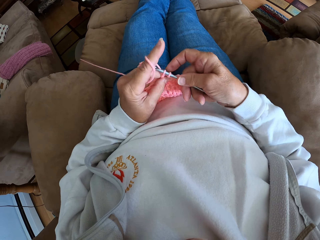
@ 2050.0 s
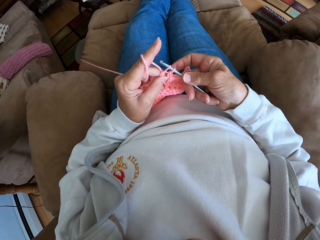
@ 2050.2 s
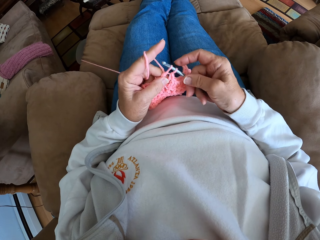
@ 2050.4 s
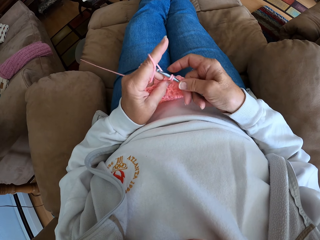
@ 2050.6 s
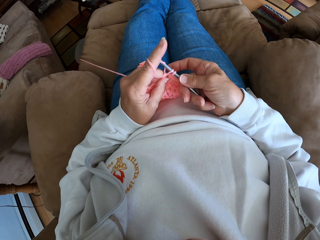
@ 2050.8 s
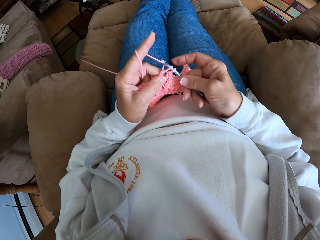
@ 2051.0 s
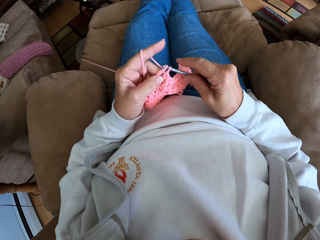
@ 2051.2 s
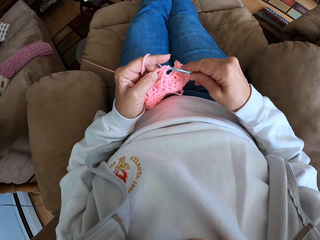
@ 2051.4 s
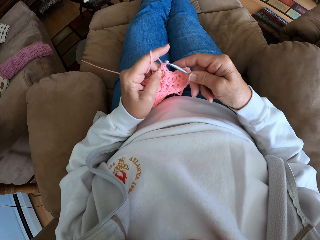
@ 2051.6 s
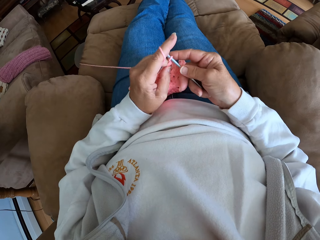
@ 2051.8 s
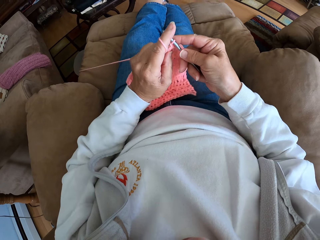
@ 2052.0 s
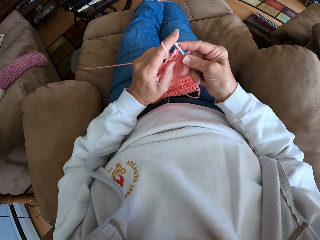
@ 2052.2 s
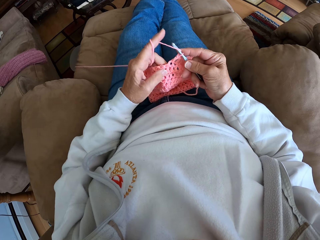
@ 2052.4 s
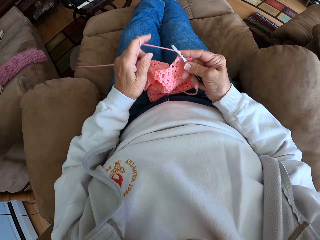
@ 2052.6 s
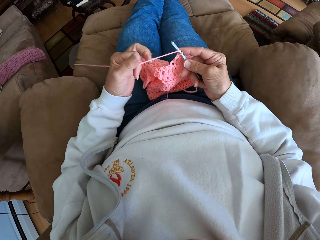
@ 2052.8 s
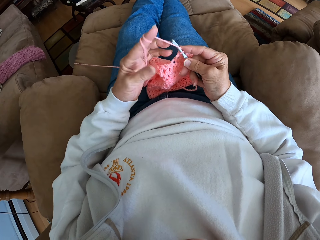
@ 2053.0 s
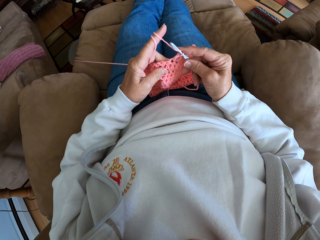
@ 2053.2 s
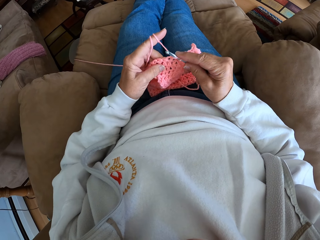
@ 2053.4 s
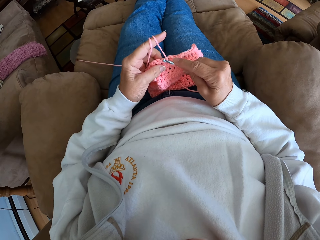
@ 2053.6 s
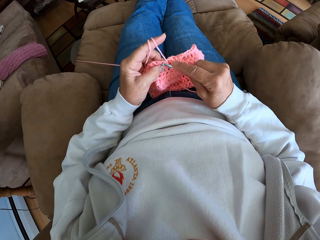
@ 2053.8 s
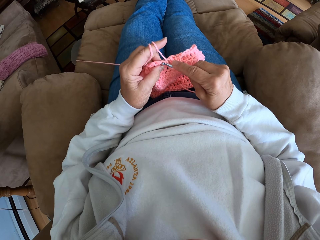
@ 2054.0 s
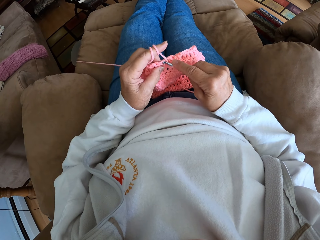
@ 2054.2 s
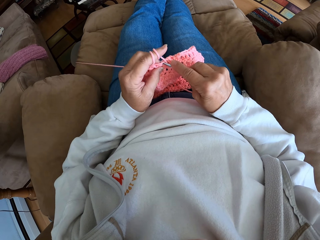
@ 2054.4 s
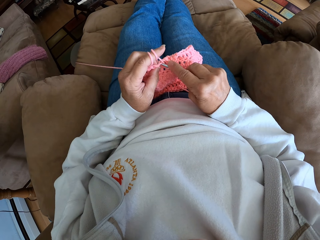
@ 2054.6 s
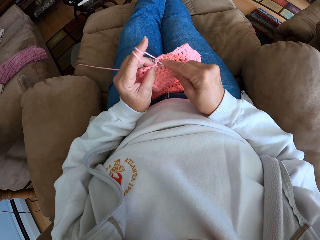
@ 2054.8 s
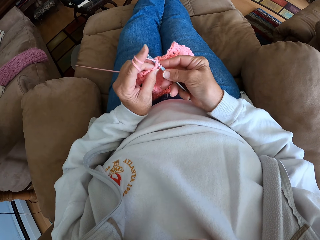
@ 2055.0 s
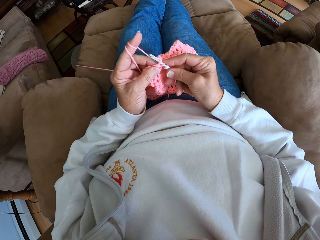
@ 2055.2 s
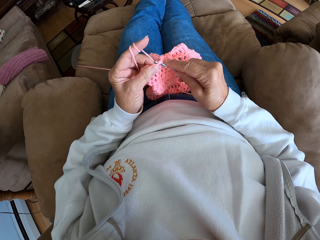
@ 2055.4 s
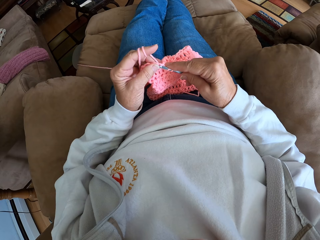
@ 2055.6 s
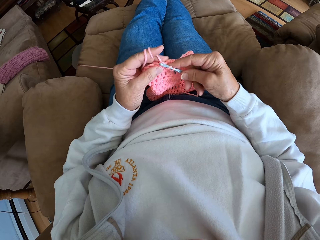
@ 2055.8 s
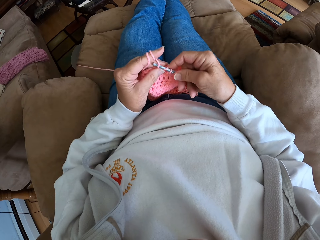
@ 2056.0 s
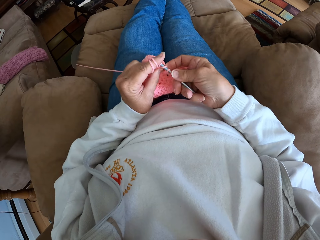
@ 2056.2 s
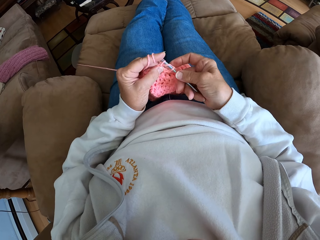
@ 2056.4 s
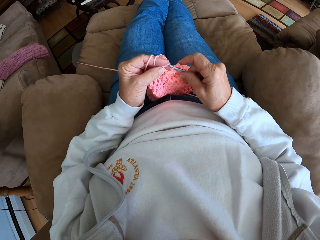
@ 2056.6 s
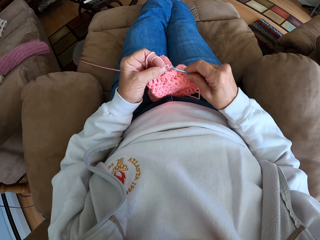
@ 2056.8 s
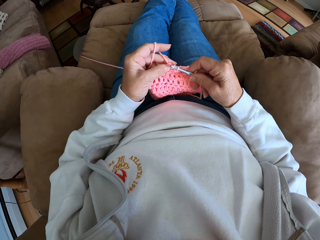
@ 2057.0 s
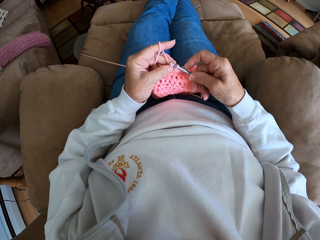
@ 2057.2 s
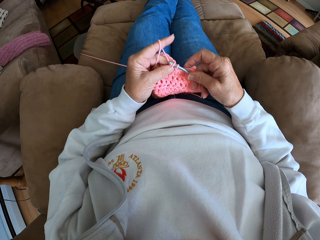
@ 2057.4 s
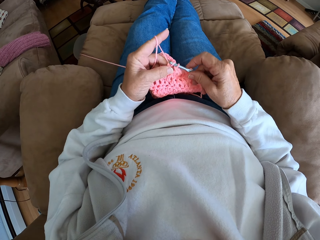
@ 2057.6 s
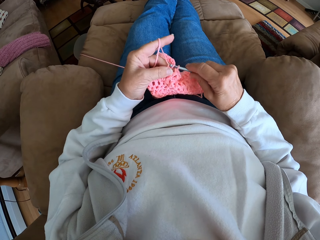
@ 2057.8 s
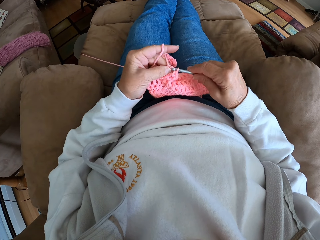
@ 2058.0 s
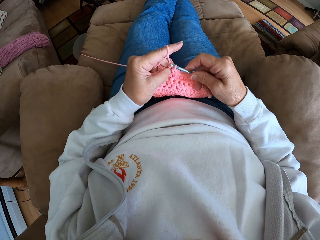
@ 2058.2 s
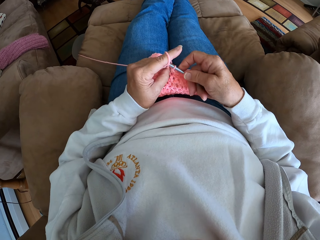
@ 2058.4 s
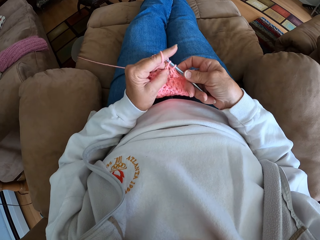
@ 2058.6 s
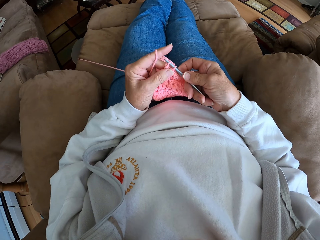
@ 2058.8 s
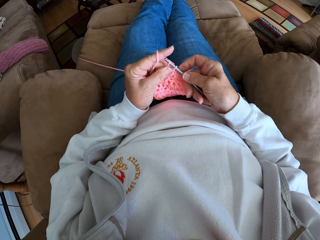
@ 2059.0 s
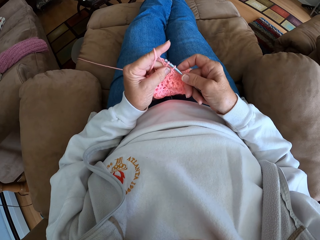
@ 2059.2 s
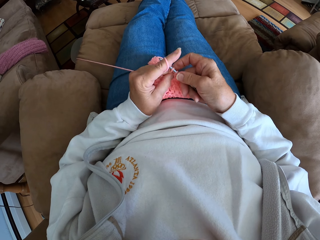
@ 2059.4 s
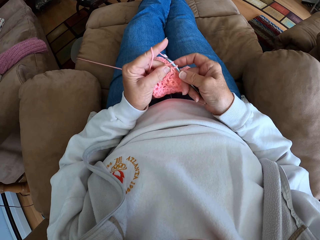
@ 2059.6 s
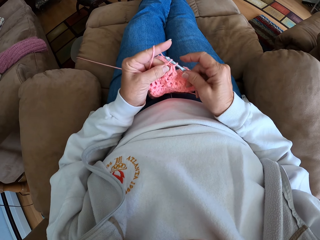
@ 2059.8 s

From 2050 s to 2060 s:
The camera wearer places the fabric on her lap. She rolls more yarn on her left finger. She continues crocheting the yarn with the needle.

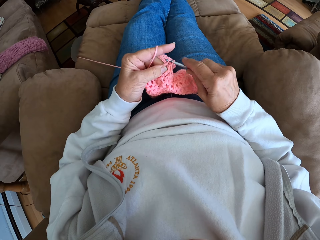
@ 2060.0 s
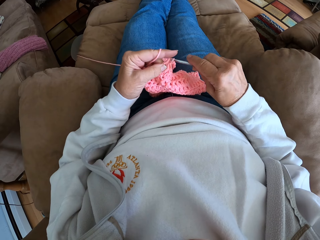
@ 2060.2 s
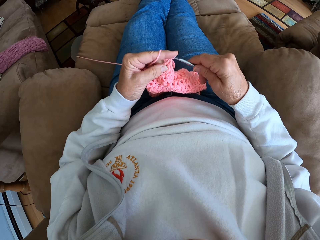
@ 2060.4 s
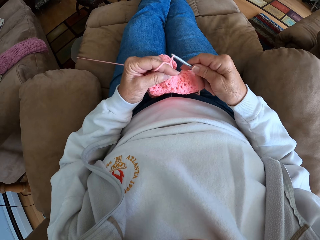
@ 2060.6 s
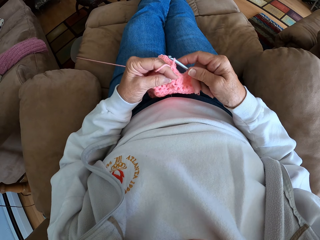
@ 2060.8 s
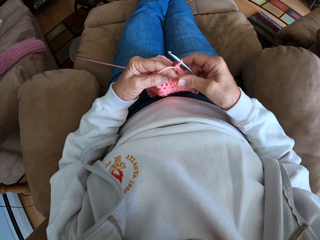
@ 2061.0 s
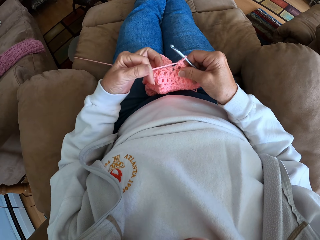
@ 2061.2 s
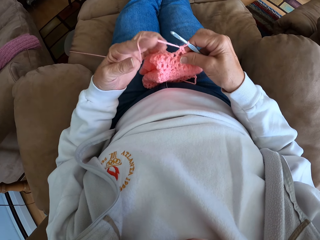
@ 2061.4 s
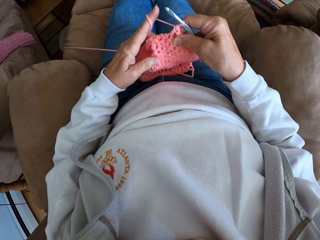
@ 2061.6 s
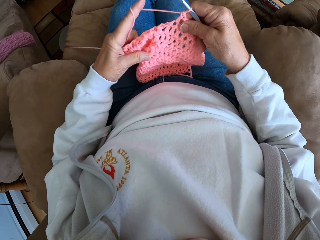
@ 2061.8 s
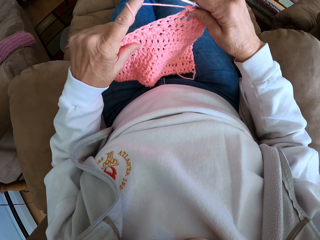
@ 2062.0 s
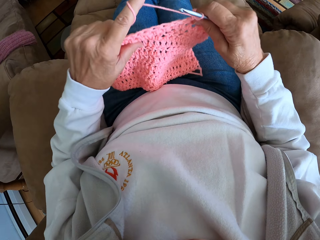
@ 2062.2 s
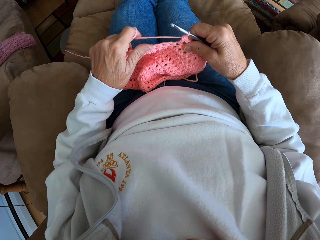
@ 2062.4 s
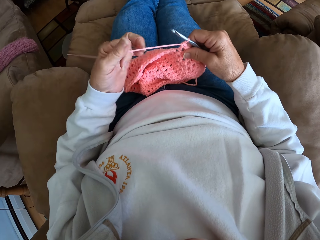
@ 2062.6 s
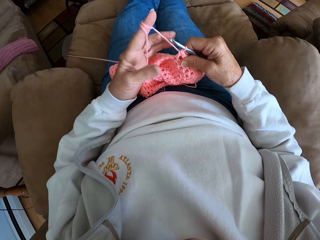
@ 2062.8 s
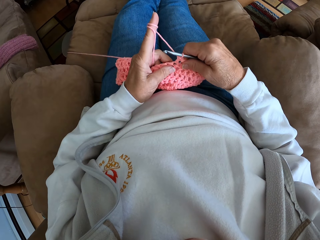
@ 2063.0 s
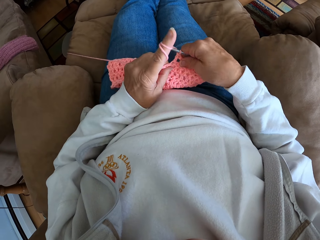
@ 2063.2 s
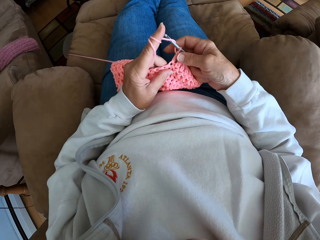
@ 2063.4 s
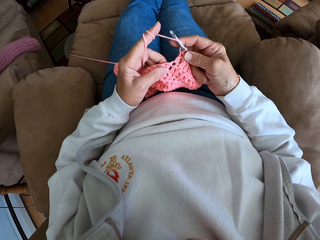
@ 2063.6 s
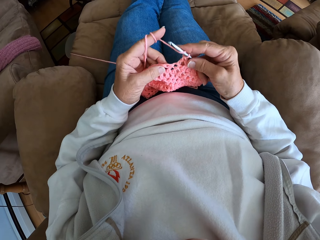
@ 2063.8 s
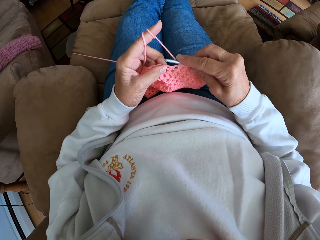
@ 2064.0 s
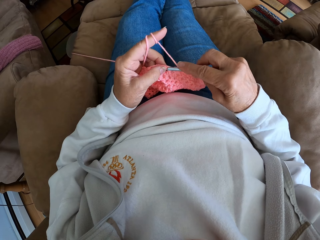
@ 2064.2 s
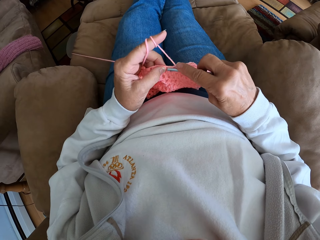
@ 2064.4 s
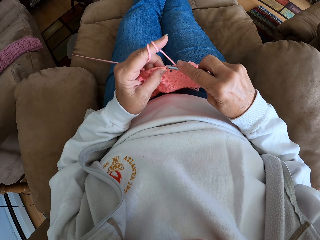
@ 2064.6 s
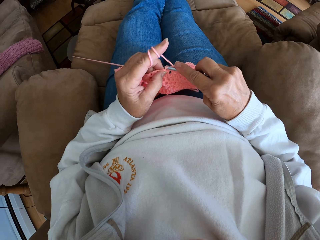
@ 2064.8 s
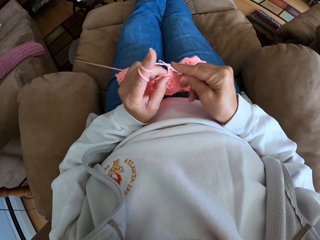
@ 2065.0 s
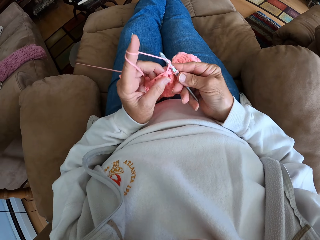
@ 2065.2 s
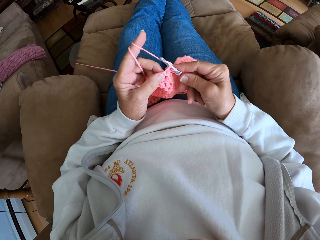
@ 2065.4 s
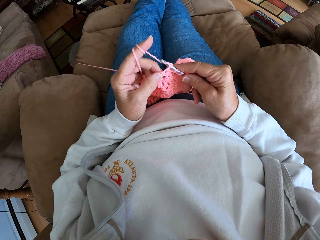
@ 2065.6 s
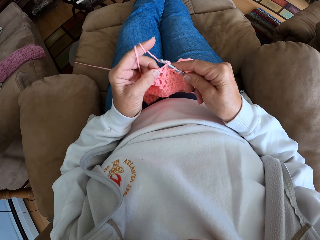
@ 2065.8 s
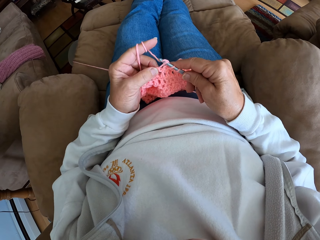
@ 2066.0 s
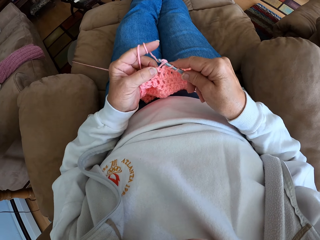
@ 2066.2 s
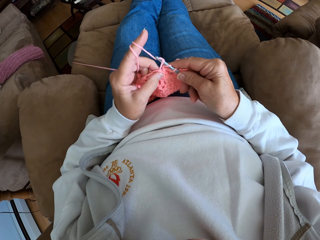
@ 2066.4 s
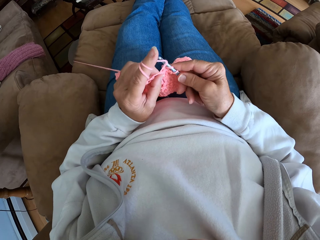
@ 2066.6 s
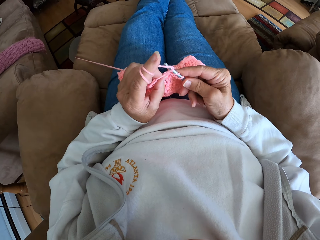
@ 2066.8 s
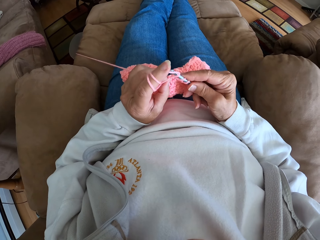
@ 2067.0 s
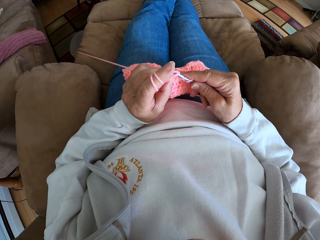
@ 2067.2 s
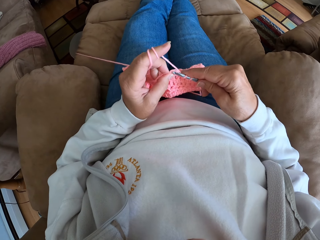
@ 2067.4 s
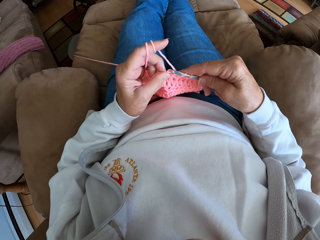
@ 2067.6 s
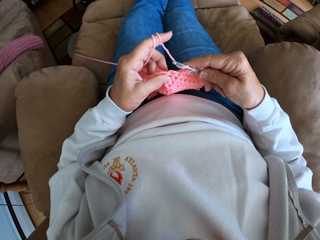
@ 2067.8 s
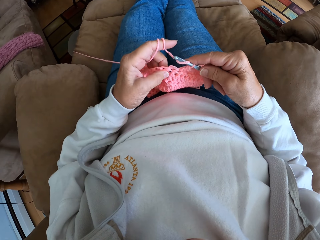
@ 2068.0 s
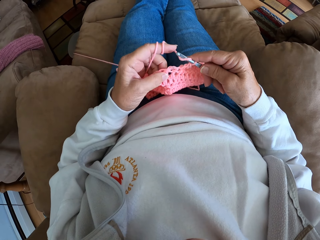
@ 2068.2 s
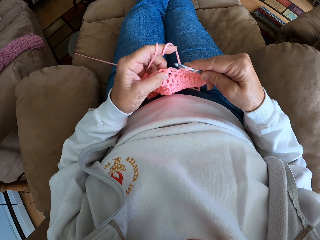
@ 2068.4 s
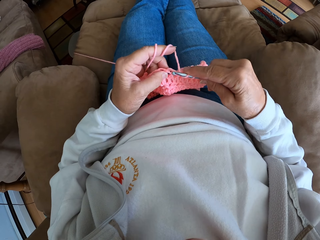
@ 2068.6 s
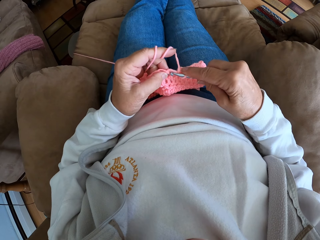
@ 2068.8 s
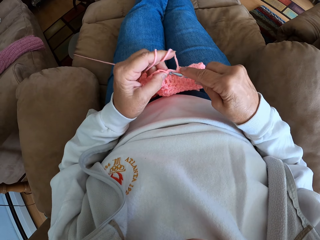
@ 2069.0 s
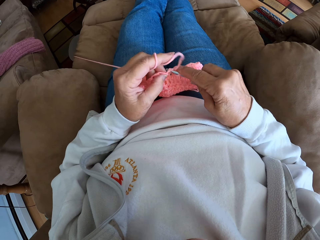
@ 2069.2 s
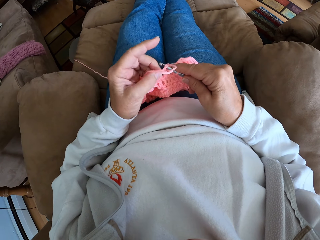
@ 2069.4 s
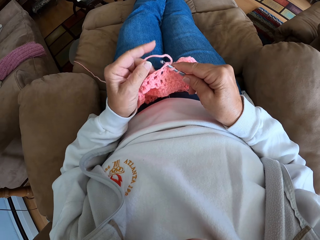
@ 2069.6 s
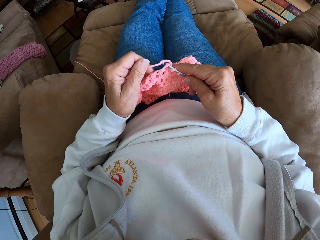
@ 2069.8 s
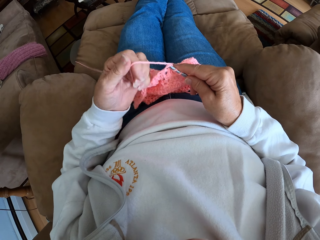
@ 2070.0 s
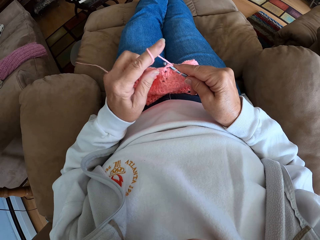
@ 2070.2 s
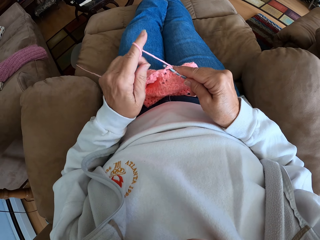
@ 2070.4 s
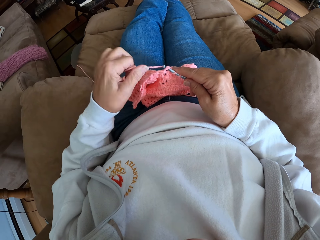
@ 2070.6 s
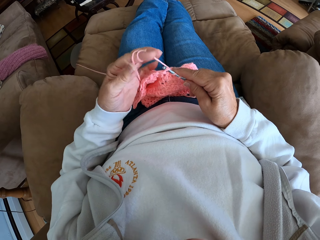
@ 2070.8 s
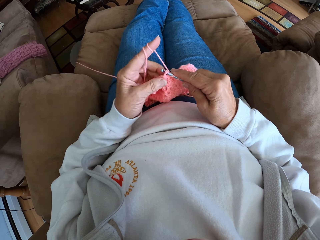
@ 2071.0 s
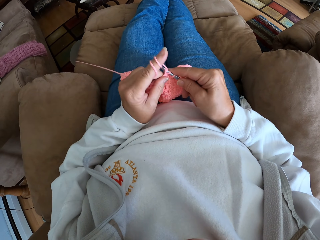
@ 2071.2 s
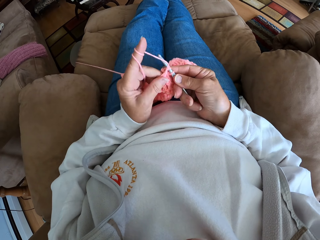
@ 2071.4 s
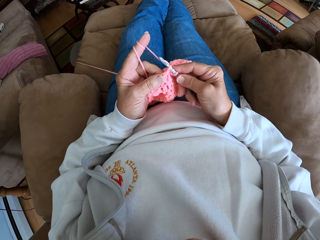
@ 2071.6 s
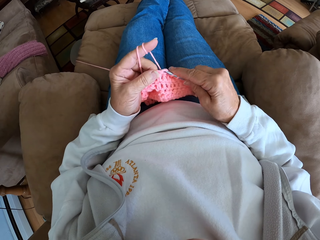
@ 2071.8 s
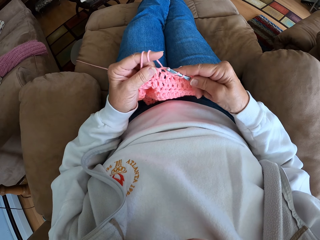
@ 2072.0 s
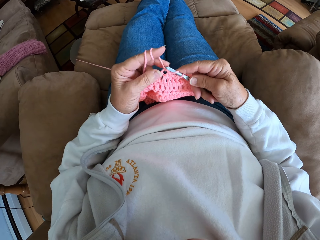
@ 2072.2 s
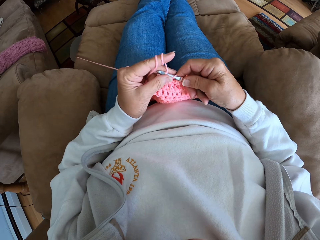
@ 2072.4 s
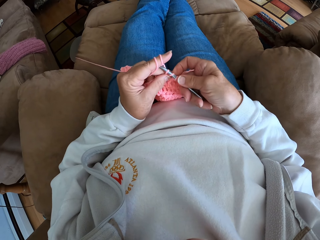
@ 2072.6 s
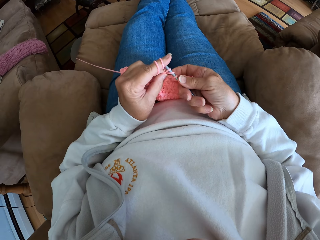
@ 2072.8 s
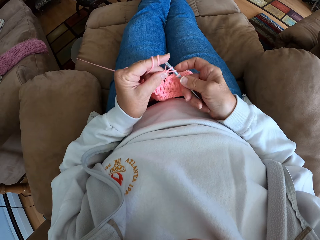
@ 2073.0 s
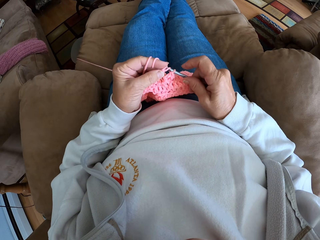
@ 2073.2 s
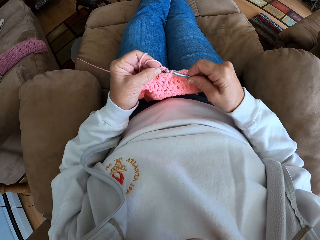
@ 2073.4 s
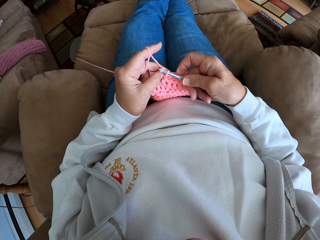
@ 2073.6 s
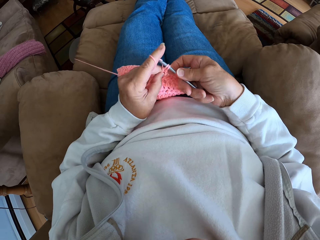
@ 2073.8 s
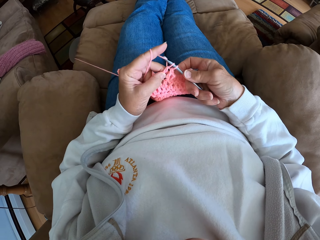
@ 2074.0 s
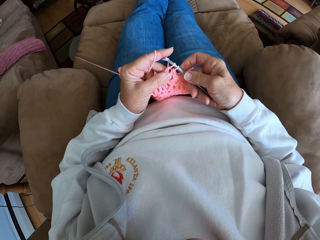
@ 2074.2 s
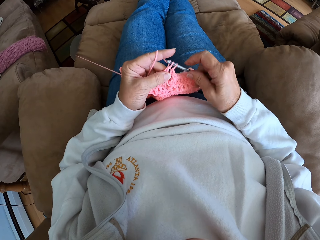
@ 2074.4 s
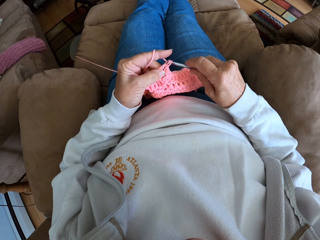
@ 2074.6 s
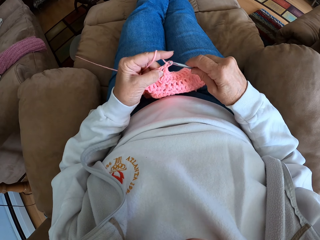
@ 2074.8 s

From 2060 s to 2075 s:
The camera wearer rolls more yarn on her left finger. She continues crocheting the yarn with the needle. She rolls more yarn on her left finger again and continues crocheting the yarn with the needle again.
